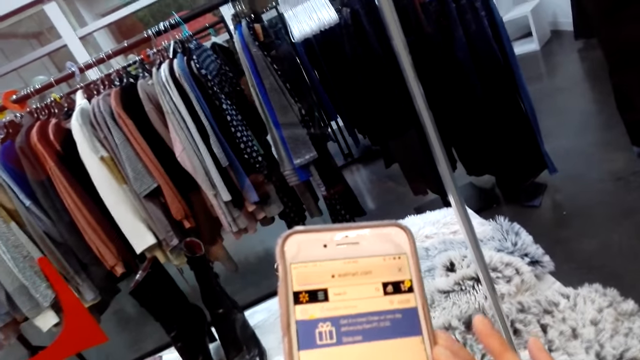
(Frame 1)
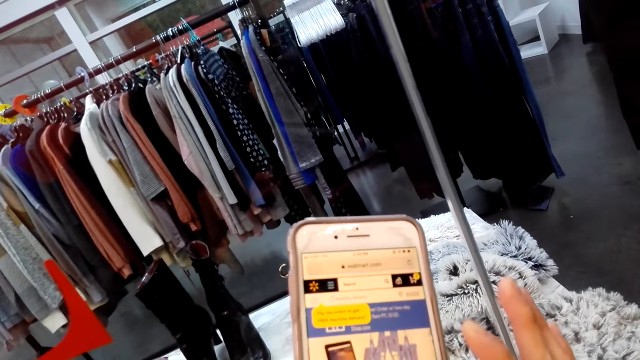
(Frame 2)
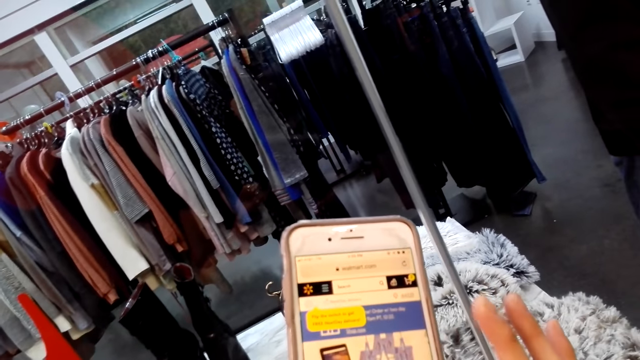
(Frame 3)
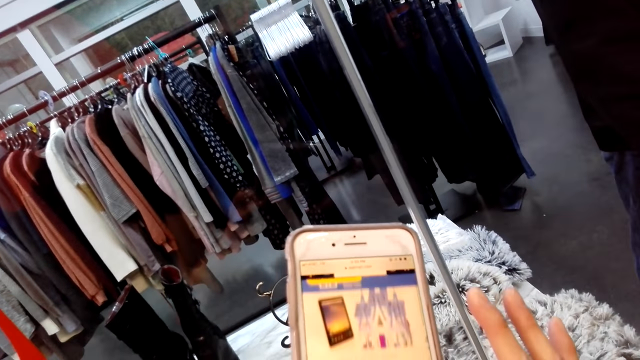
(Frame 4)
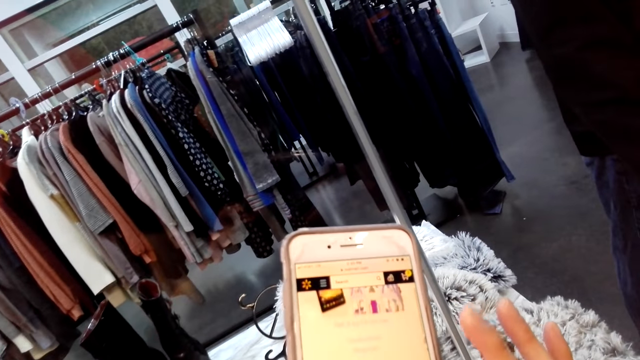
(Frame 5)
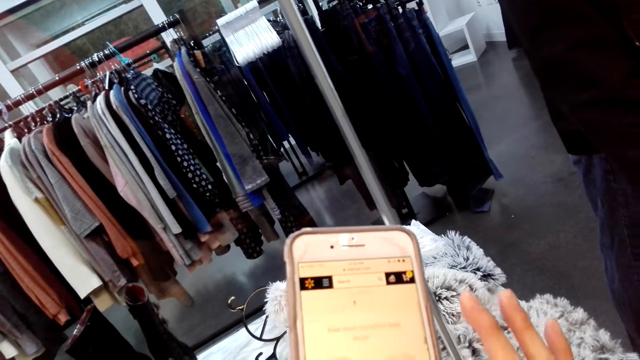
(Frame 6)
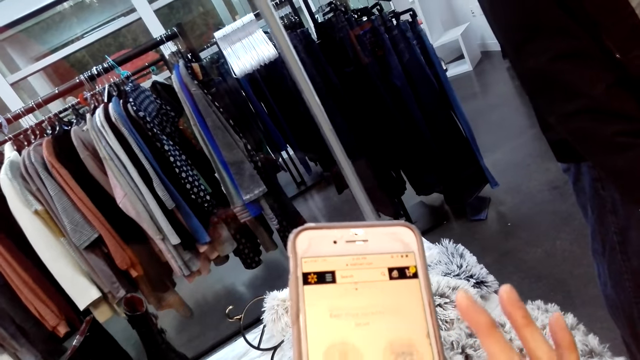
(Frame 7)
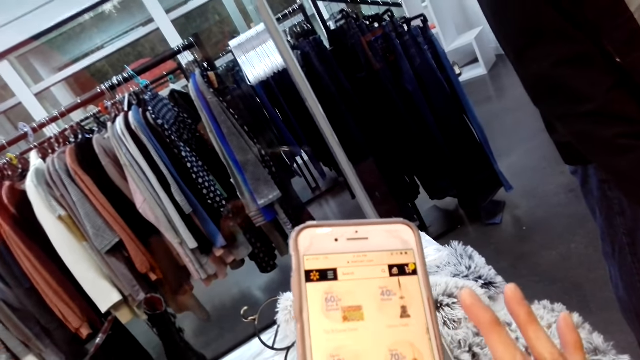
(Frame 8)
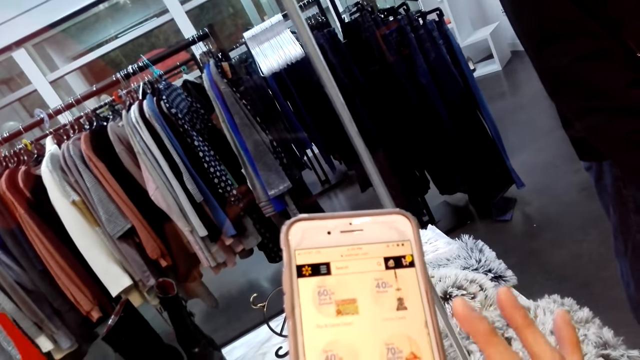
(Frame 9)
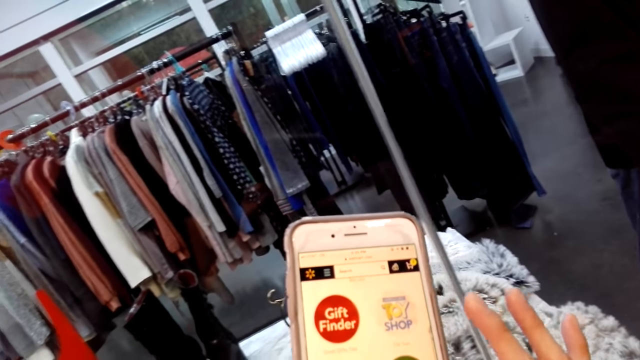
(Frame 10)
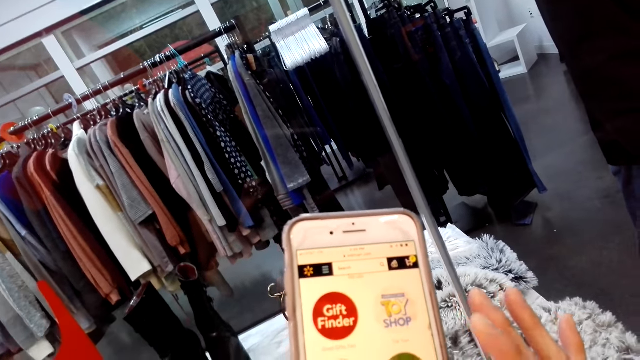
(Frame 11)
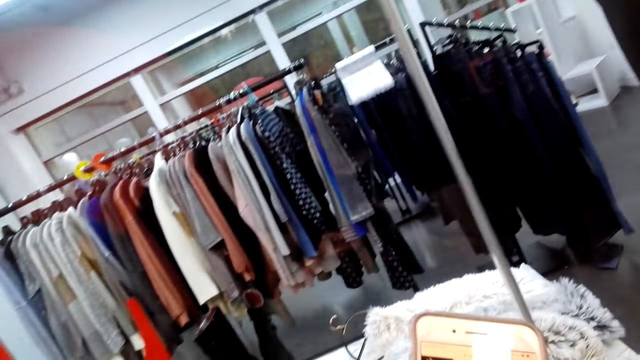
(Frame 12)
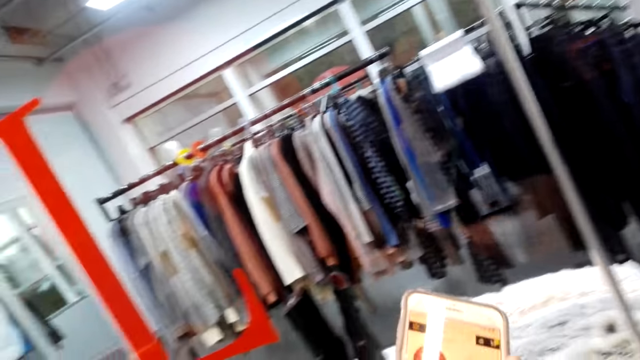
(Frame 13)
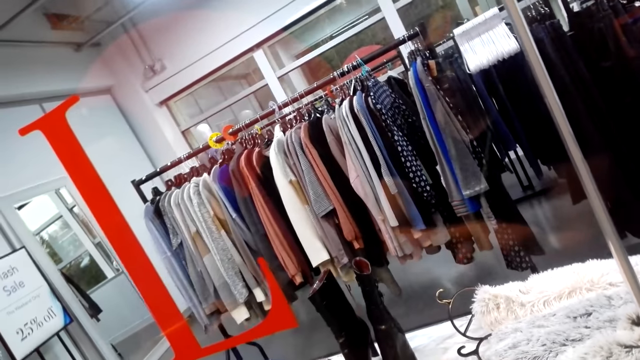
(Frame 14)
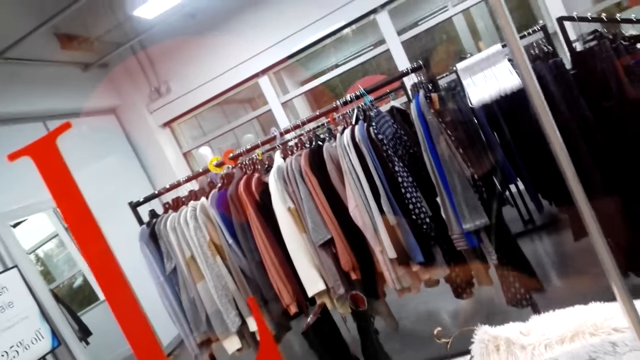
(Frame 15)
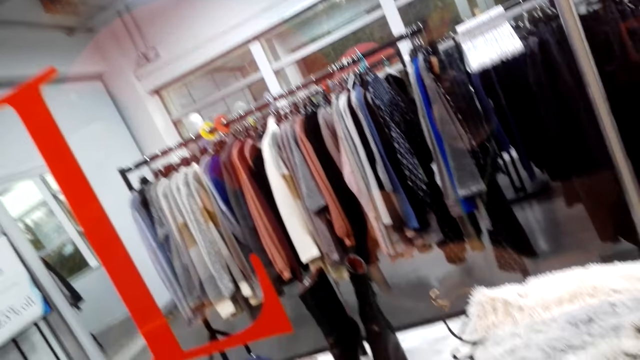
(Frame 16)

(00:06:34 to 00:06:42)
The camera wearer scrolls her phone.

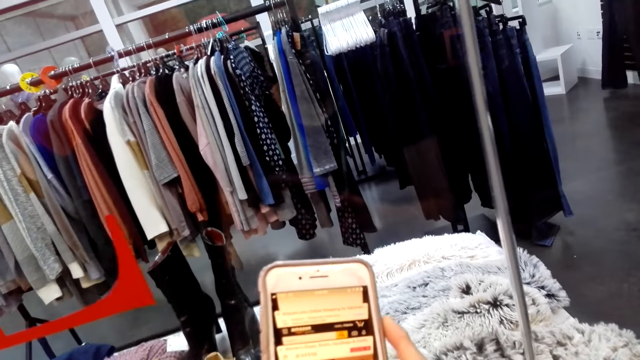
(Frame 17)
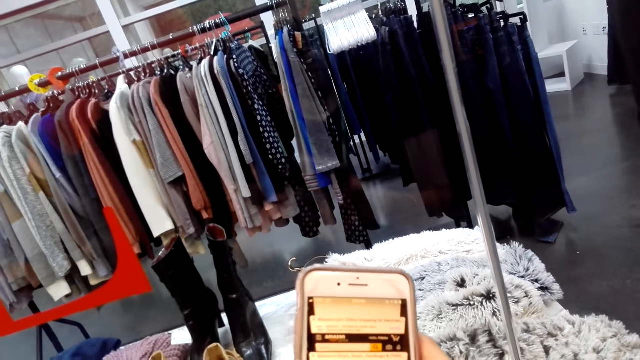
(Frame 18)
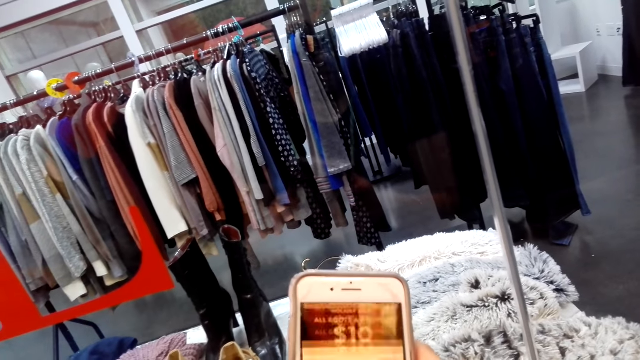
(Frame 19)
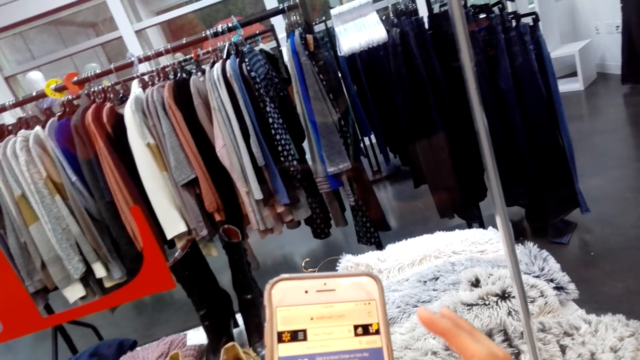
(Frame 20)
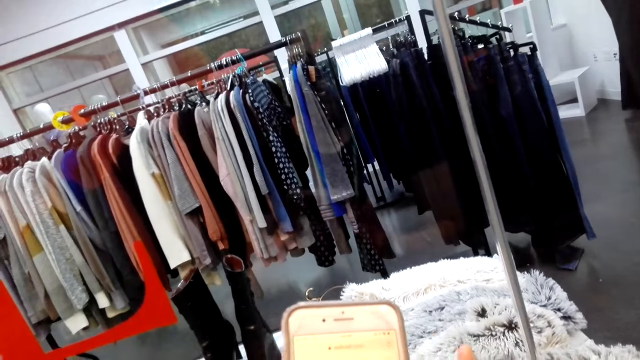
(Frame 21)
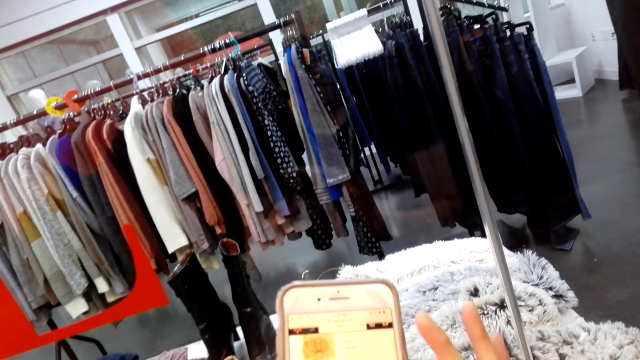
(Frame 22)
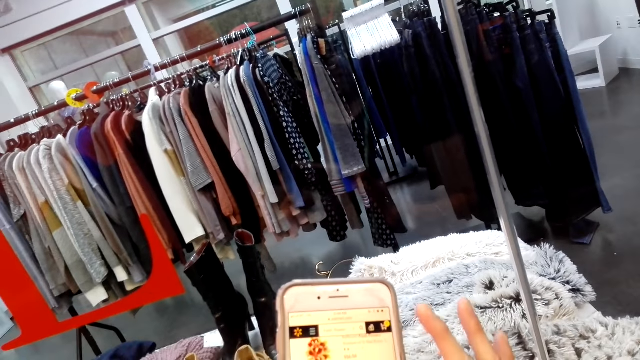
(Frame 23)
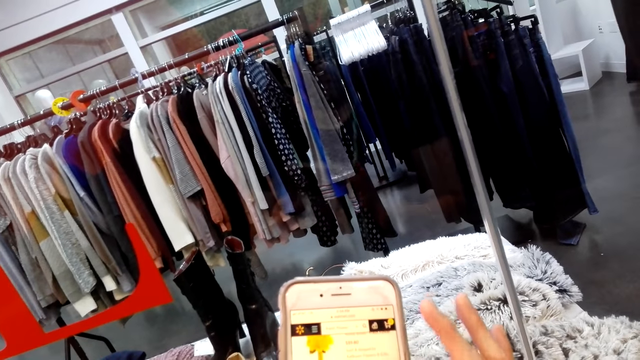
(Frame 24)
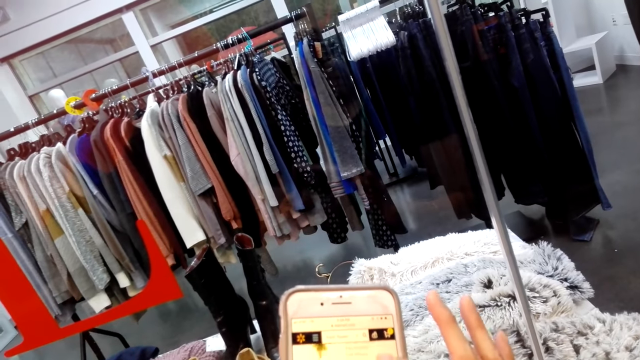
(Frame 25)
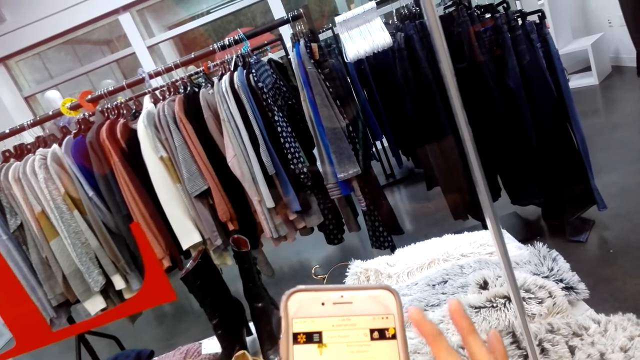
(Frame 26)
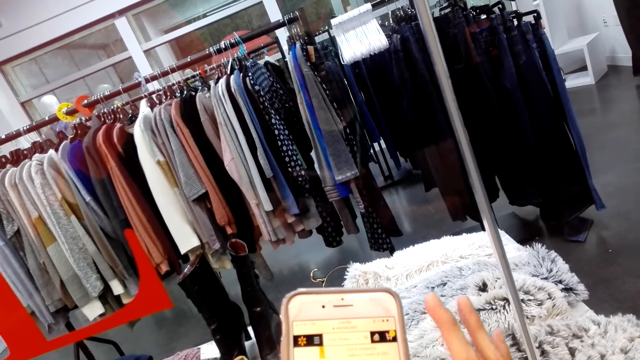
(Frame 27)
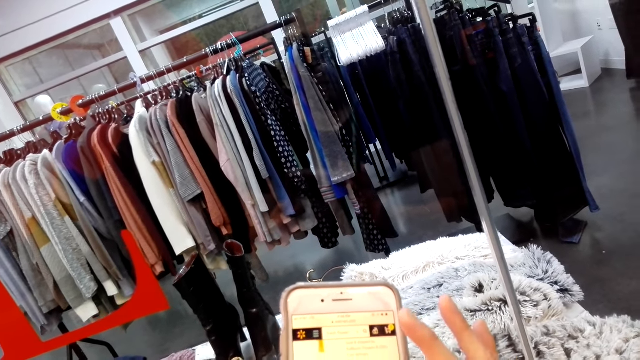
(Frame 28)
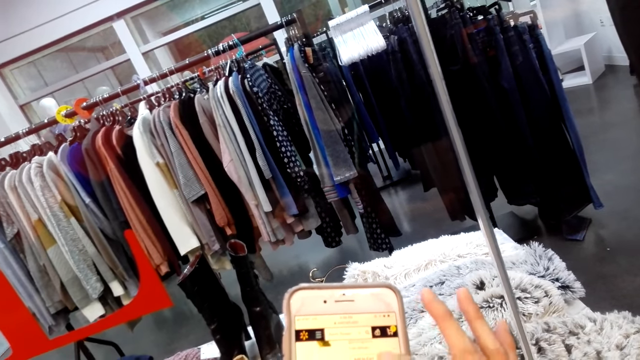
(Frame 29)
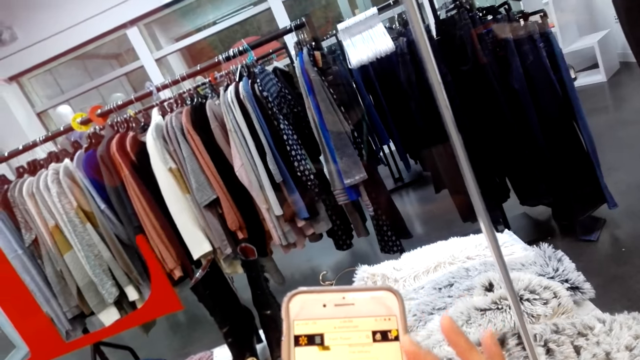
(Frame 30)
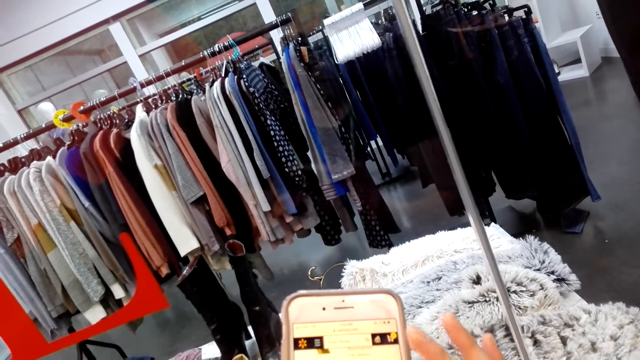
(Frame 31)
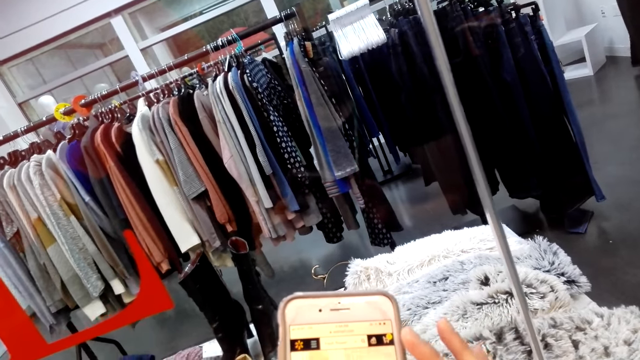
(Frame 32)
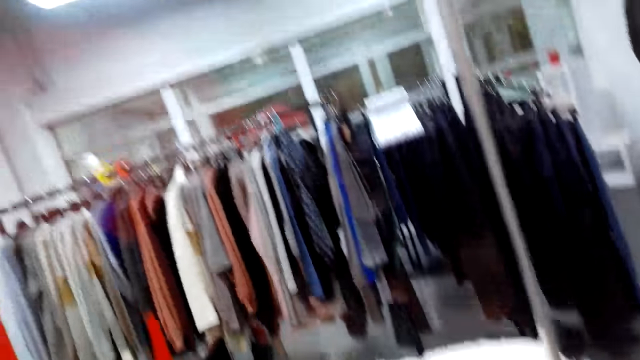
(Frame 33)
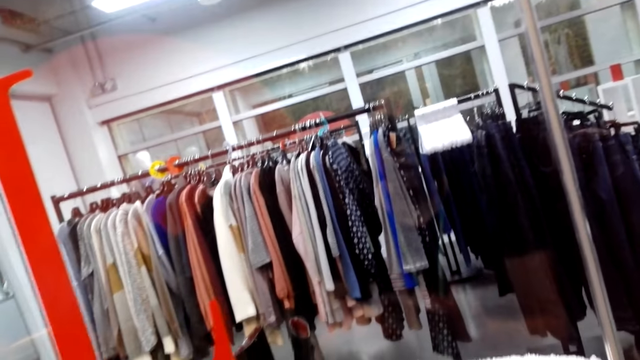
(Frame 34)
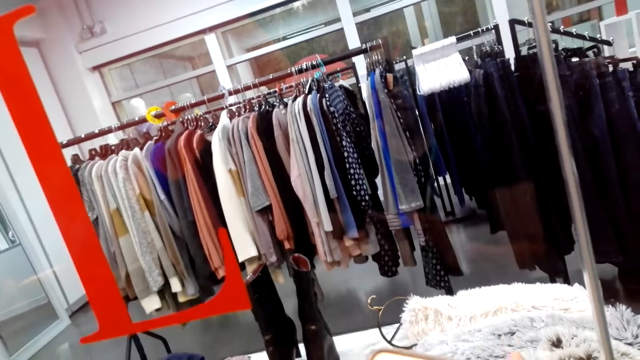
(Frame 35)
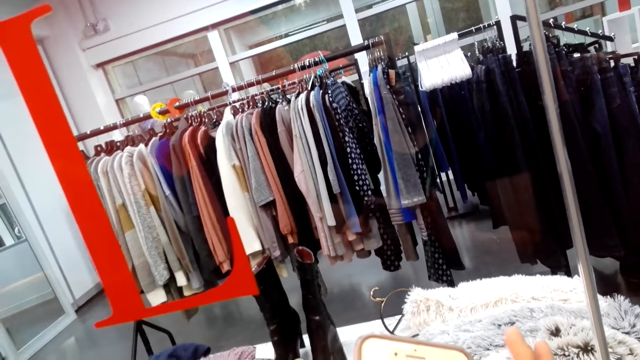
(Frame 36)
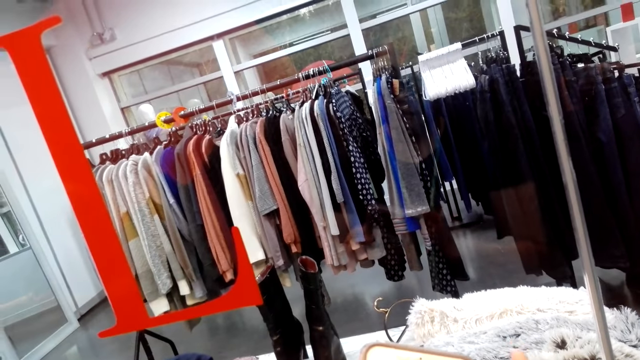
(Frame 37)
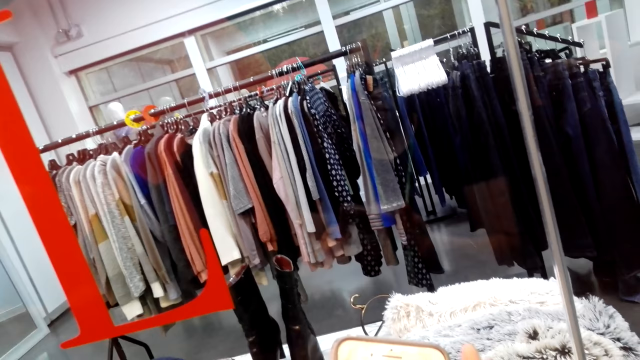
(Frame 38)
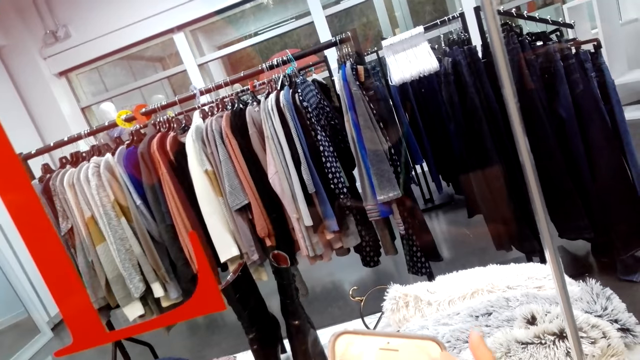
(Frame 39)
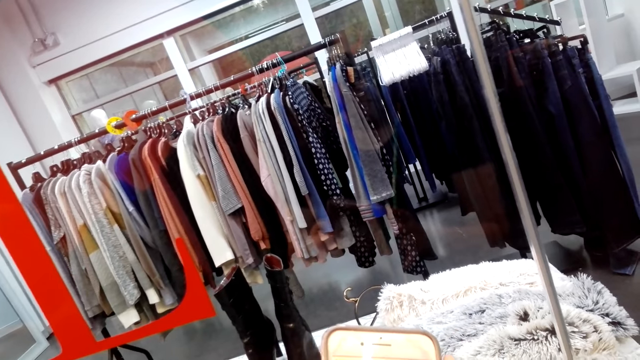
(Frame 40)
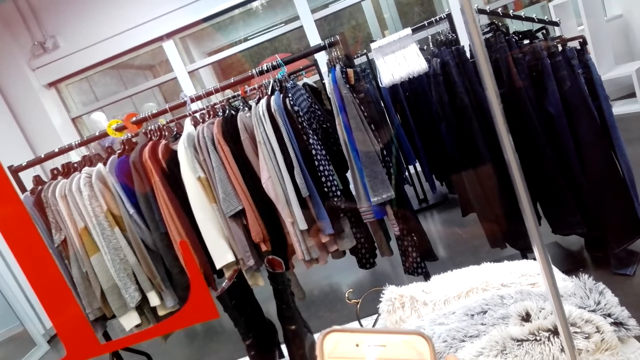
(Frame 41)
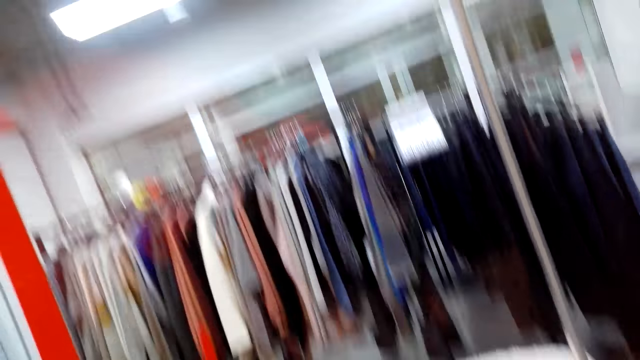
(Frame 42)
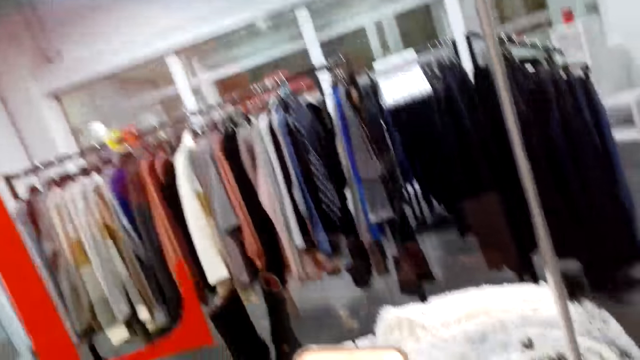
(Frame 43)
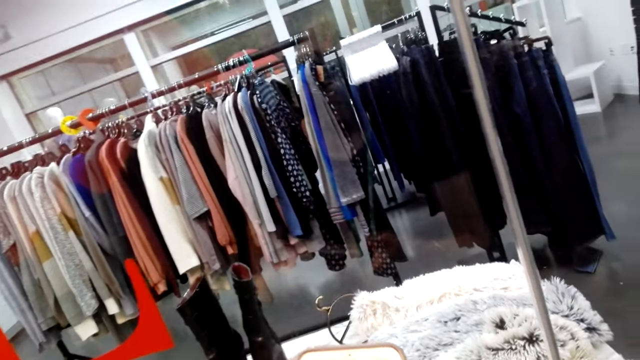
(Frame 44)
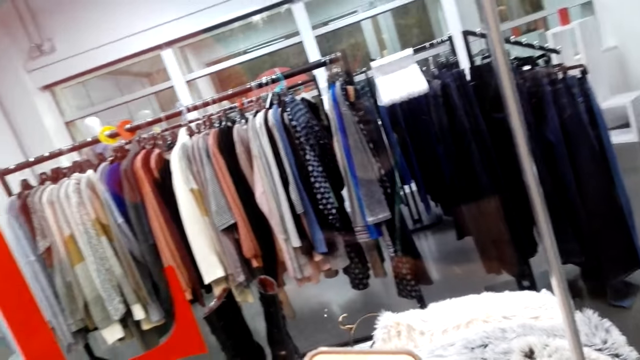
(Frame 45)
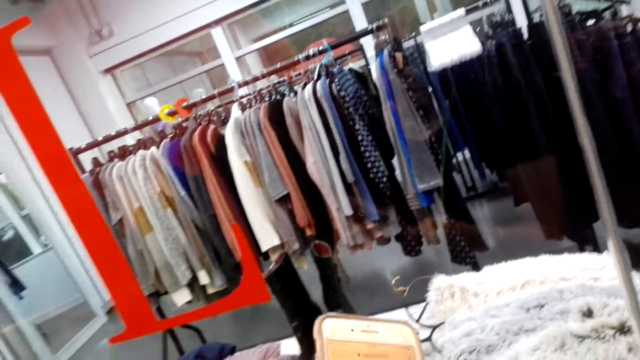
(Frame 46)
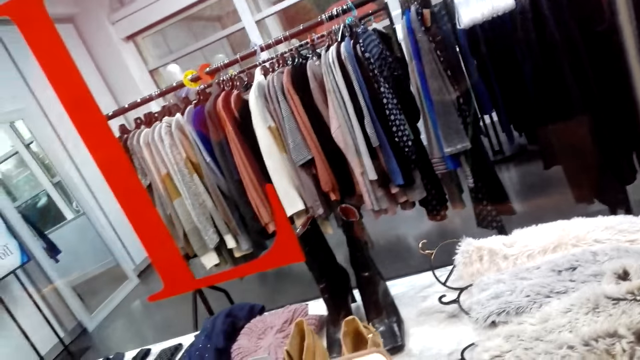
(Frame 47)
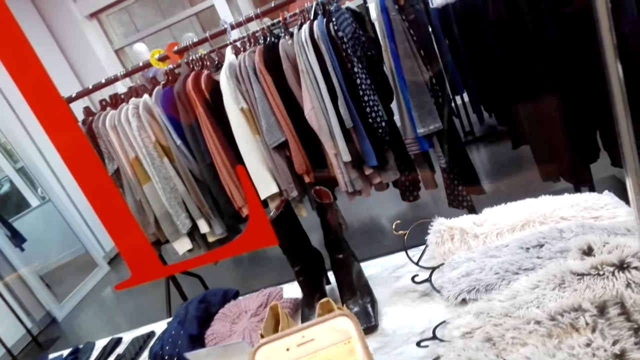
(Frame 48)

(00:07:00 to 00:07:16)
The camera wearer scrolls her phone.
